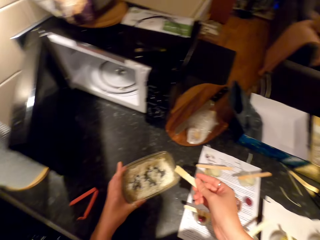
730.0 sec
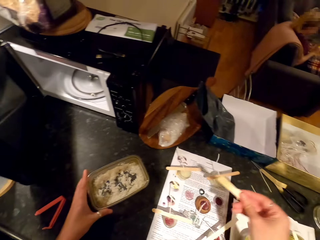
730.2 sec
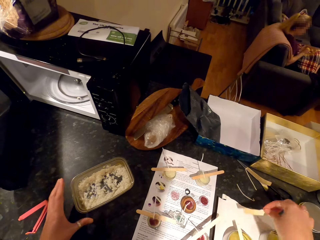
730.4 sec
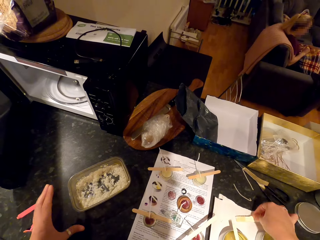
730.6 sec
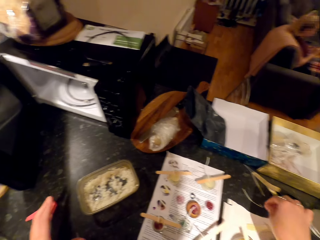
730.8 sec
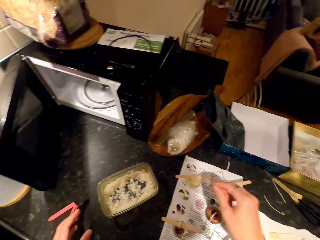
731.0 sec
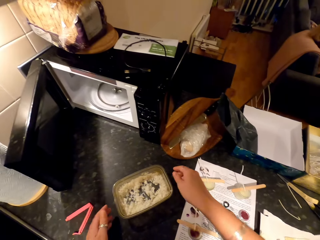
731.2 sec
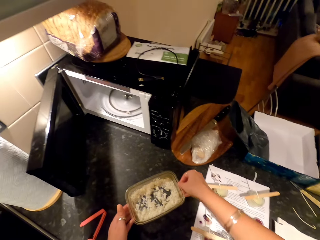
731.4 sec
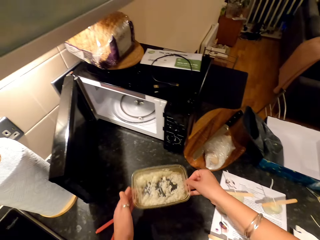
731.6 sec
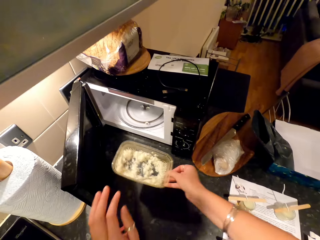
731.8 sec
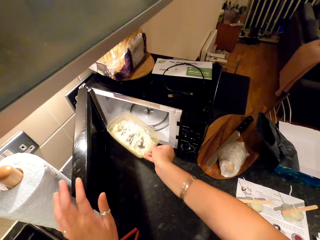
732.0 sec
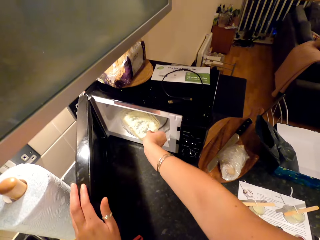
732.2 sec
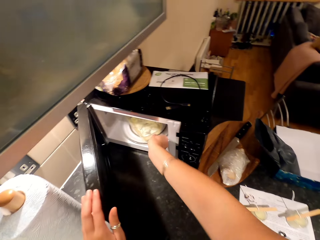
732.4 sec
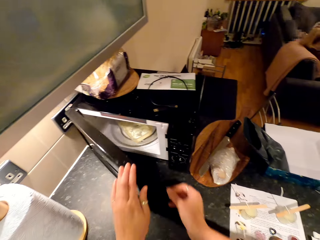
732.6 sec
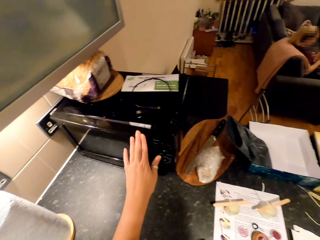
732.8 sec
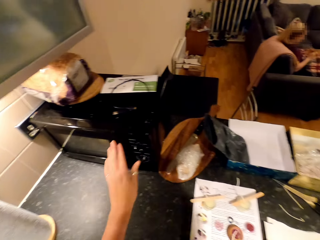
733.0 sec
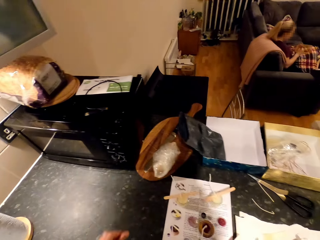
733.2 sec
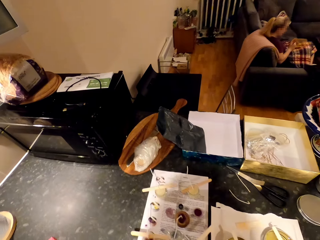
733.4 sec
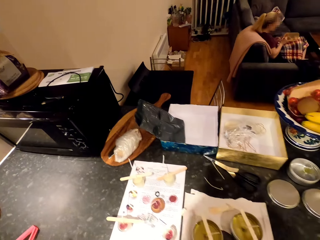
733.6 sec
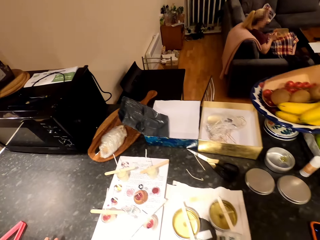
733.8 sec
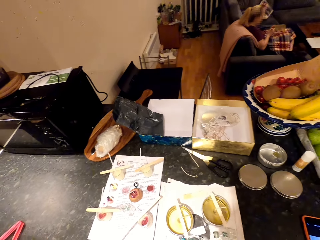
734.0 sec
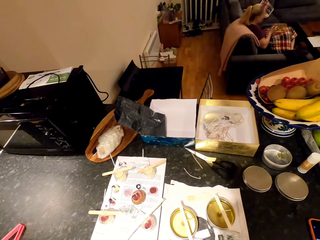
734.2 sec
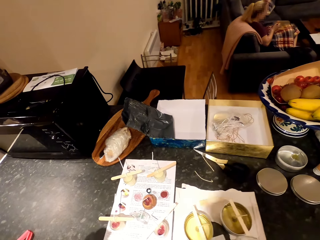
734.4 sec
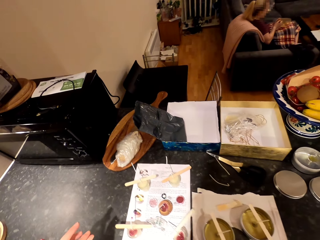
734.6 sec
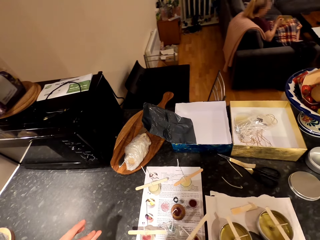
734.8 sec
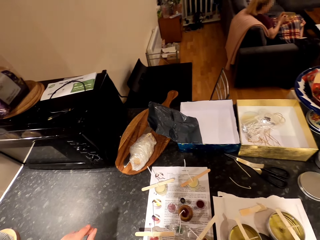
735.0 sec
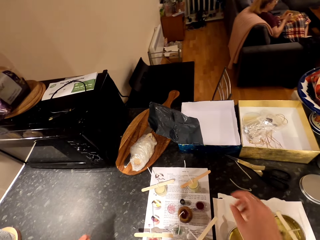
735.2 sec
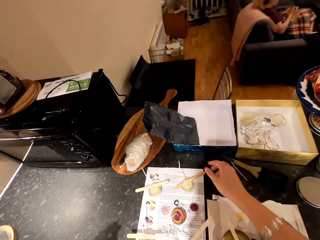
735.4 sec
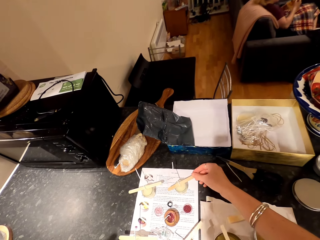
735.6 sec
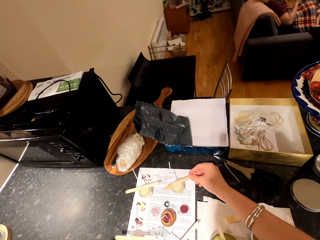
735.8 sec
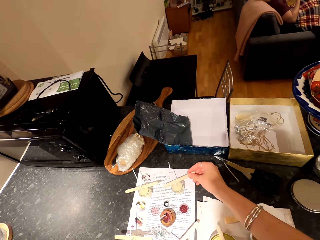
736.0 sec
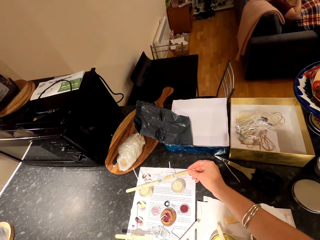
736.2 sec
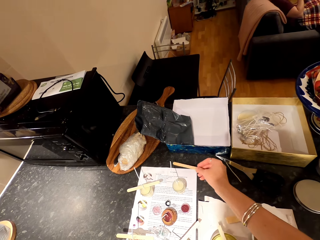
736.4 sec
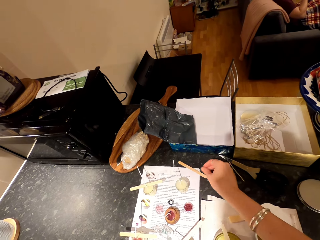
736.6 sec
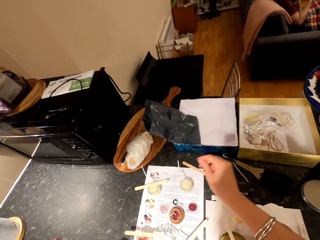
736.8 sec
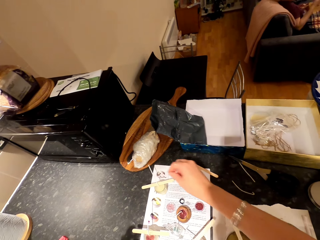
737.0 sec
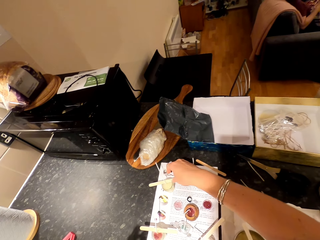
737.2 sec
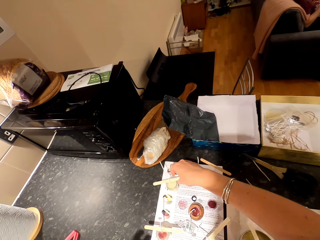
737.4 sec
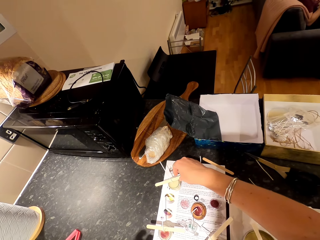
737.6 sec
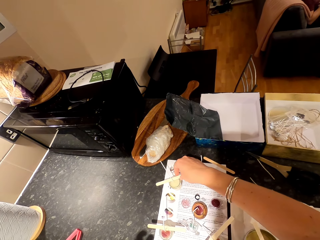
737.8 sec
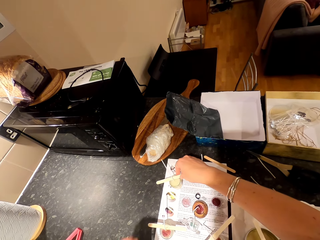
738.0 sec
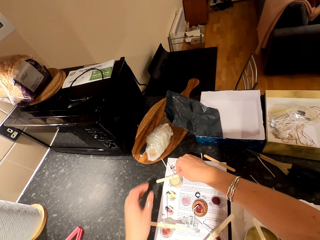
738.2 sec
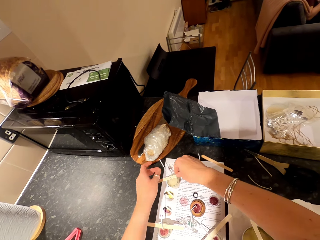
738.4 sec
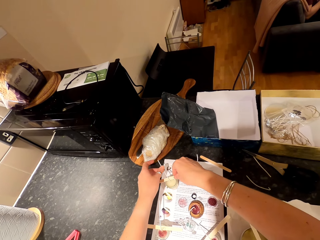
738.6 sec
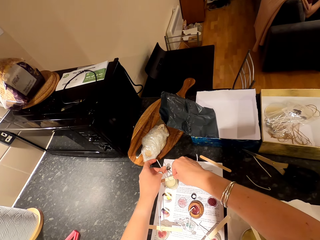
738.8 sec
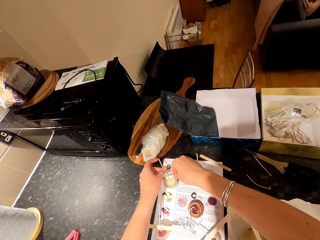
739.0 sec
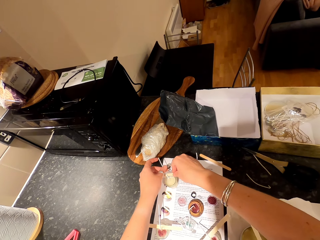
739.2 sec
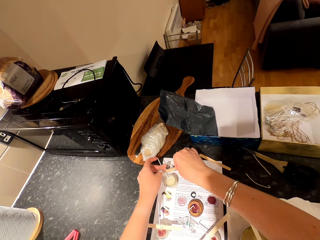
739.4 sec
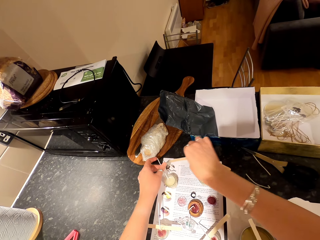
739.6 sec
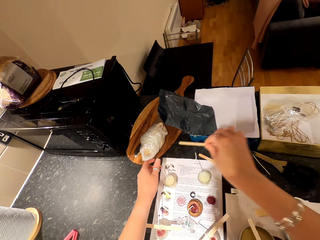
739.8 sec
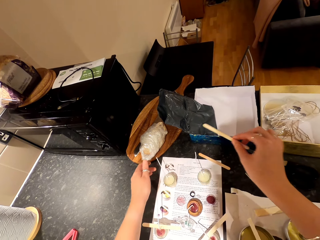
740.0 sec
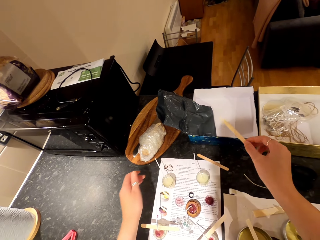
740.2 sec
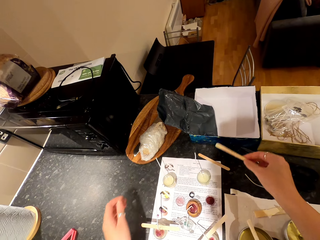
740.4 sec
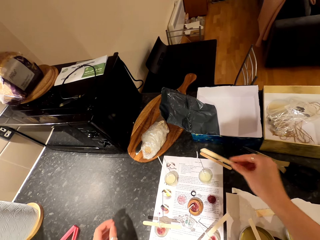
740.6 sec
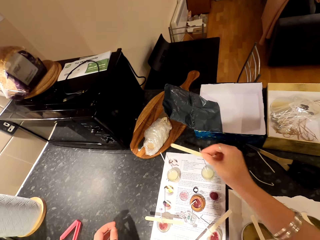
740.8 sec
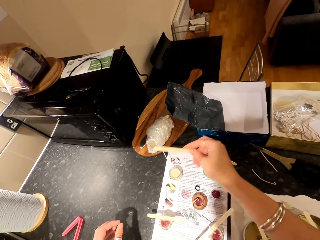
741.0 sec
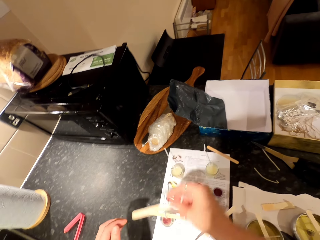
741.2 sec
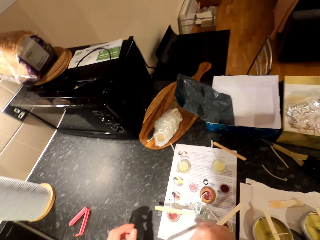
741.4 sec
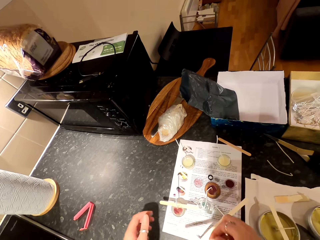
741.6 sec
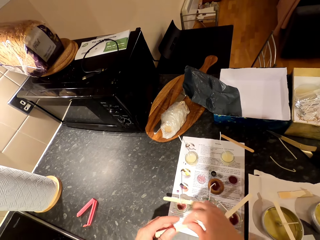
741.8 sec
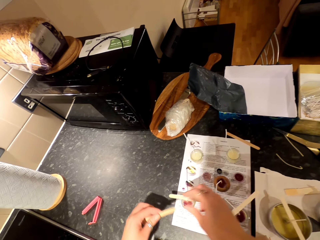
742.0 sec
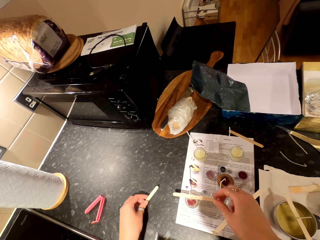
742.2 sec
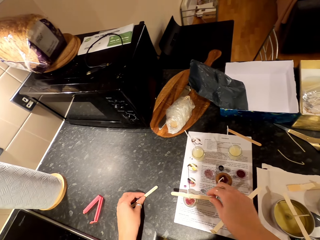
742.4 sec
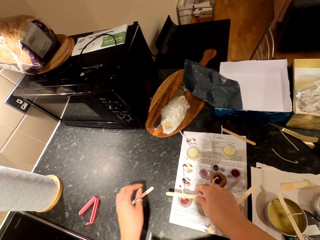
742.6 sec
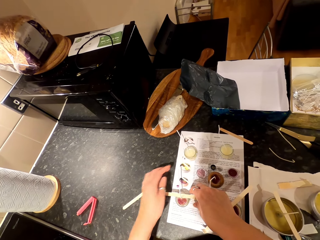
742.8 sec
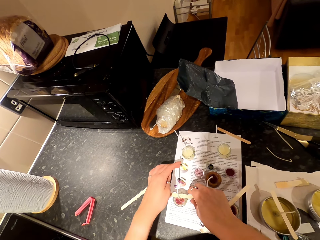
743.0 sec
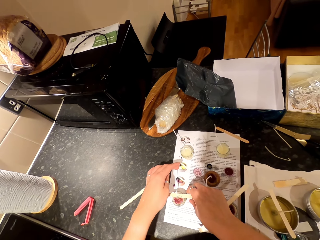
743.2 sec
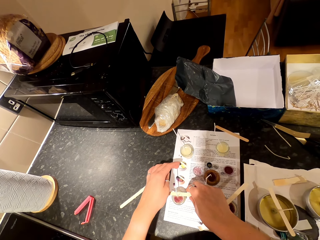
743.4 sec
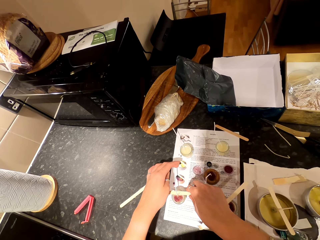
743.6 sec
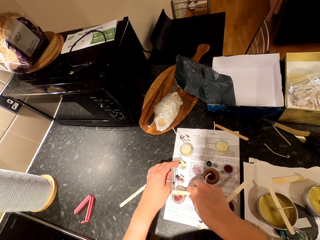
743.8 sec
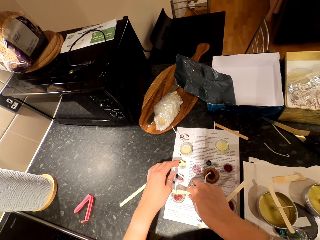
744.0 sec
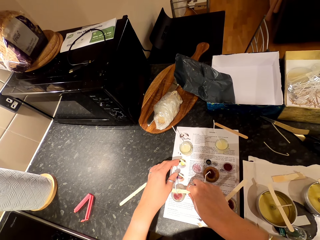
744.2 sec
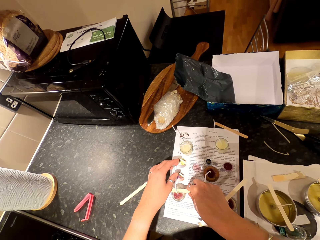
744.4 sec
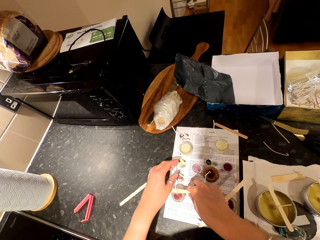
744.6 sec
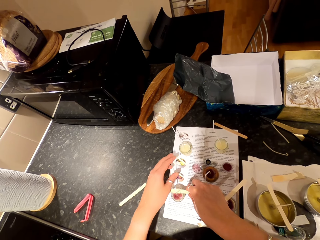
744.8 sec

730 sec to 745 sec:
A woman scoops something in the dish with a spoon. The camera wearer puts a popsicle stick on the paper. They pick up the dish on the countertop. They hold the bowl with both hands. They return the bowl into the microwave oven. They close the microwave oven. The woman scoops something in the dish with the spoon. The camera wearer moves around. The woman lifts the dish. The camera wearer picks up the popsicle stick on the candle container. They put the popsicle stick on the paper. The woman puts something in the mouth with the spoon. The woman lowers the dish. The camera wearer picks up the popsicle stick on the candle container. They hold the wick. The woman moves a hand. The camera wearer moves a hand around. They pick up the popsicle stick with the other hand. They put the popsicle stick on the countertop. They pick up the popsicle stick on the candle container.

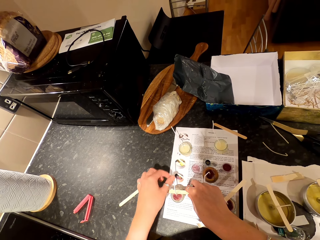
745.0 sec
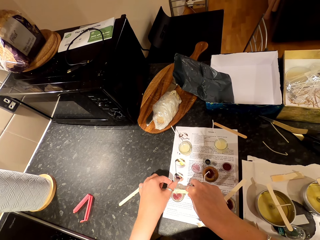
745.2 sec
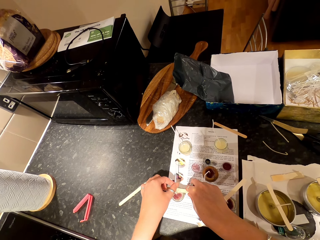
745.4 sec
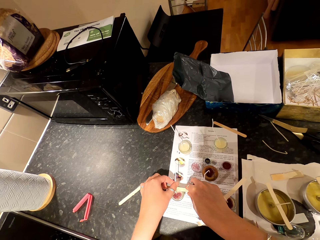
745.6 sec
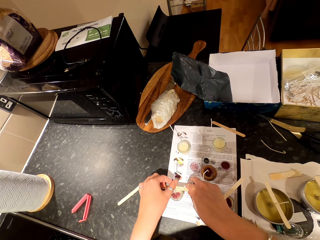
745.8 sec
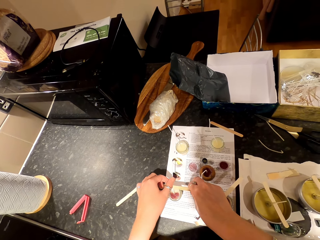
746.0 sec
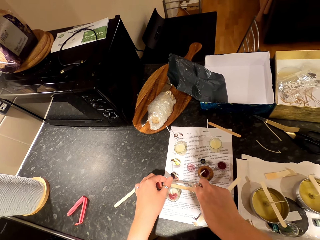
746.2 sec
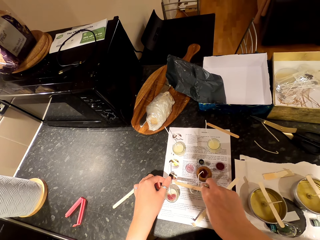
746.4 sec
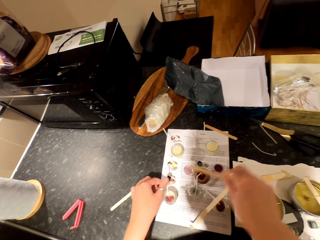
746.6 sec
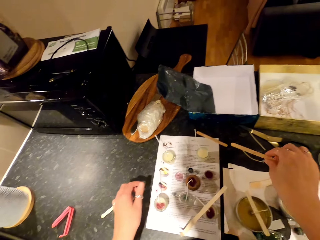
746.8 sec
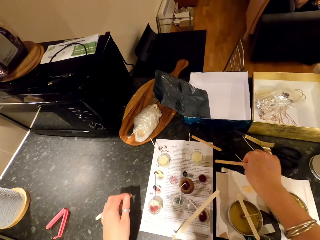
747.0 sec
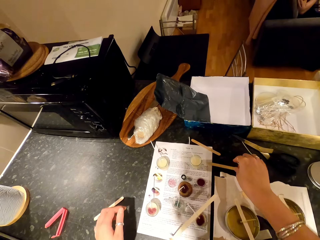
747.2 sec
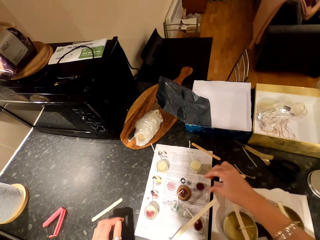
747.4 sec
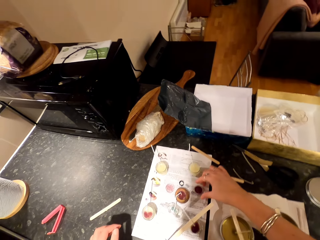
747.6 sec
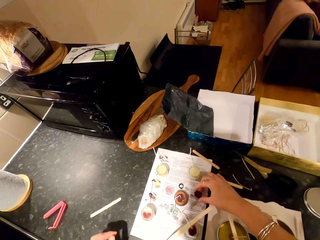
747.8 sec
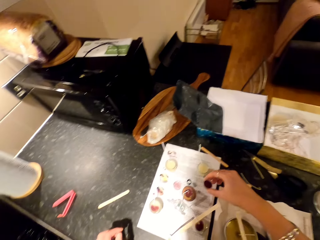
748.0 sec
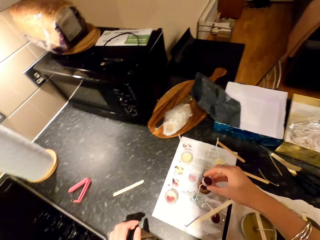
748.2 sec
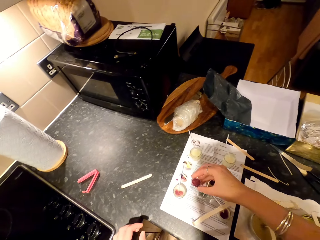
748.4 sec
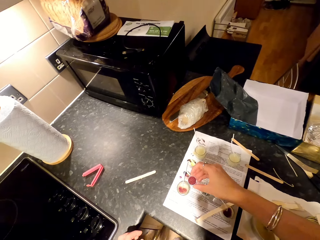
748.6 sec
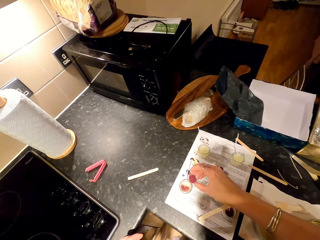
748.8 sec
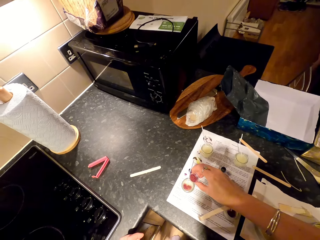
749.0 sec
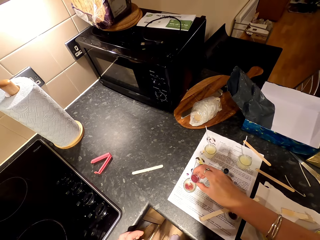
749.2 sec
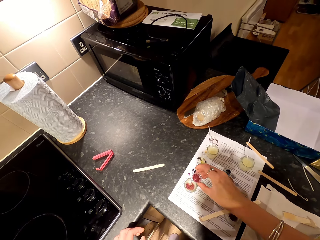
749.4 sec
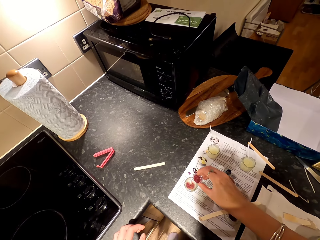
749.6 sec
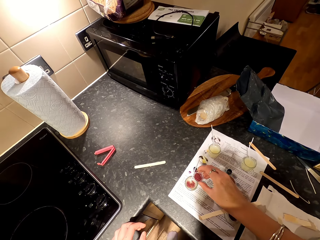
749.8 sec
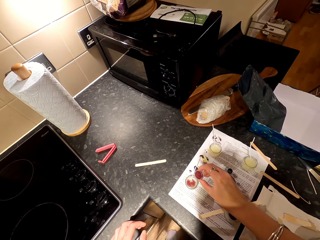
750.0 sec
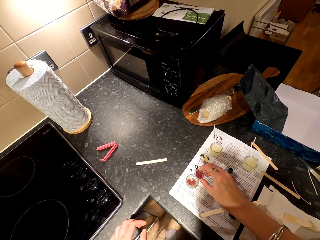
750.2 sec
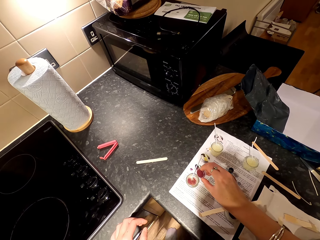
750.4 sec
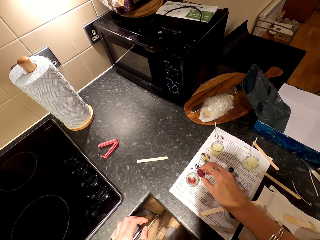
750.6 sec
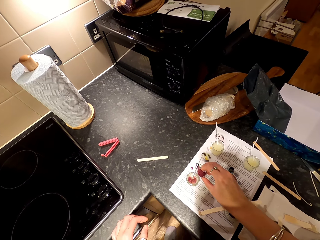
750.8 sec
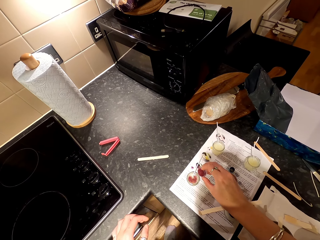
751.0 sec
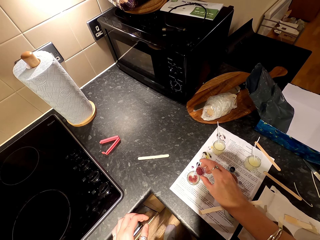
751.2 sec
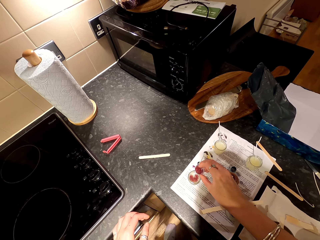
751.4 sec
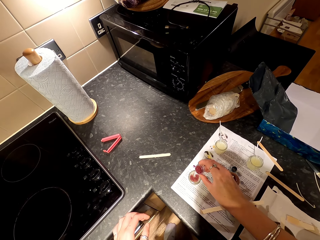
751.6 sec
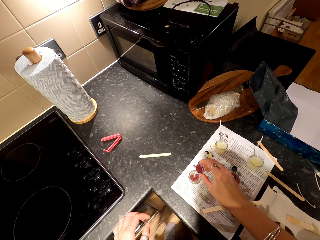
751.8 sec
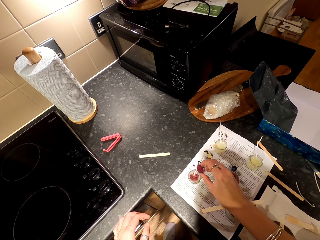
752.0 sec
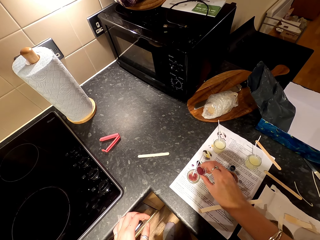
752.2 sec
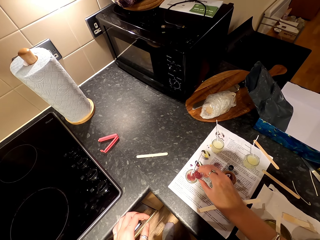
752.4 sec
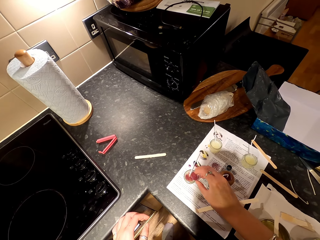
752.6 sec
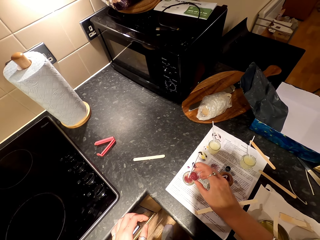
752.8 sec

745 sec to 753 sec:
The camera wearer holds the wick. They put a popsicle stick on the countertop. A woman sits on the couch. The camera wearer picks up a container on the paper. They pour something into the candle container.
